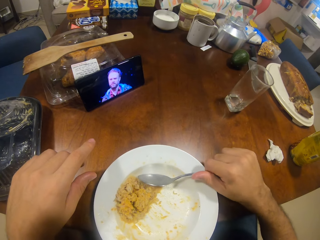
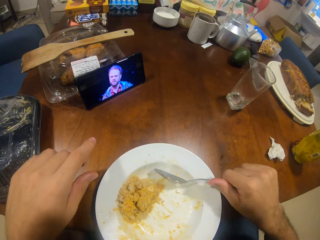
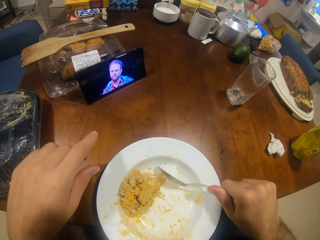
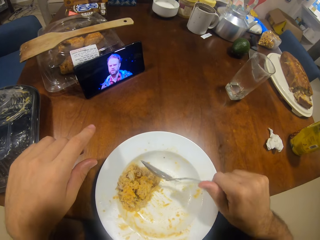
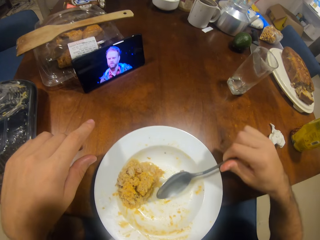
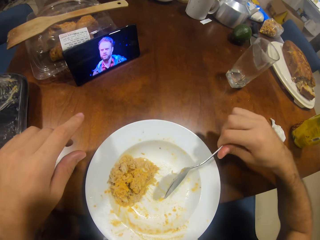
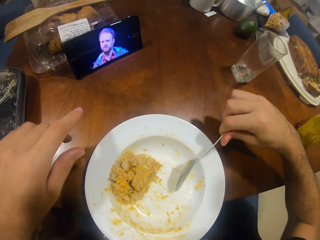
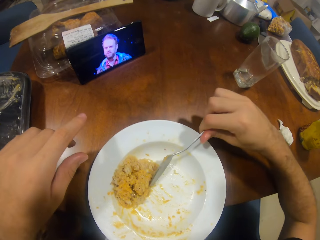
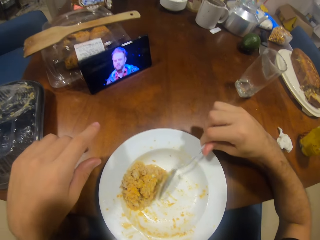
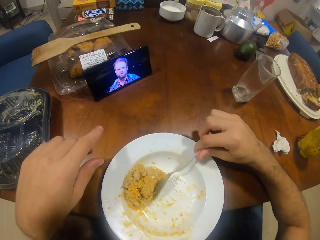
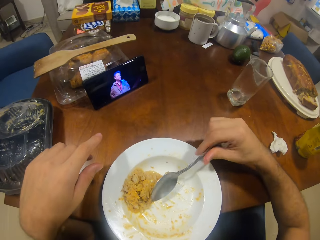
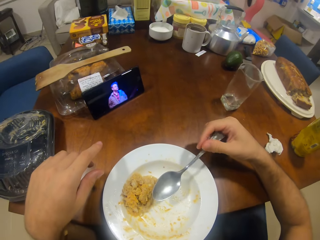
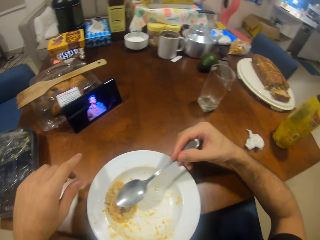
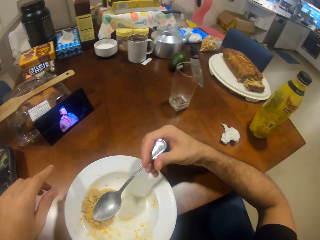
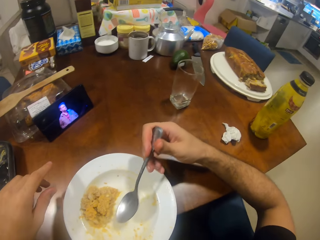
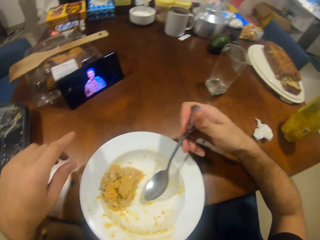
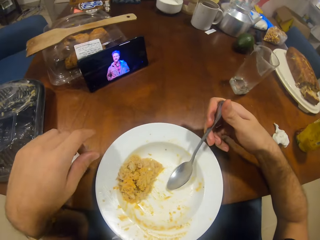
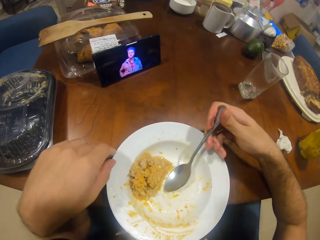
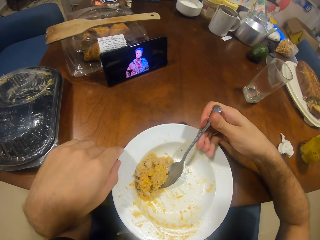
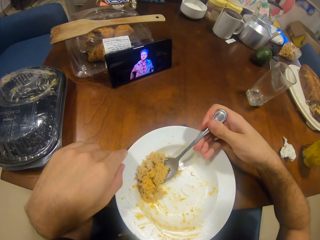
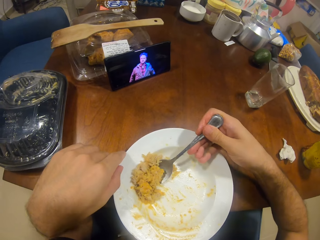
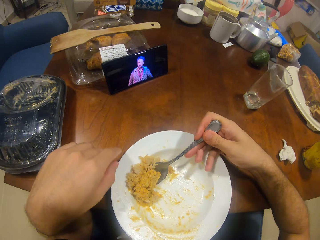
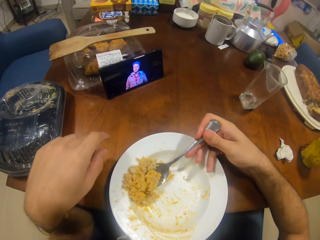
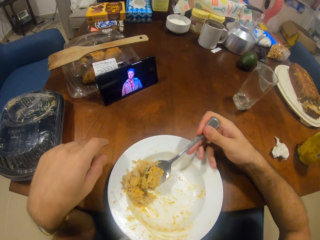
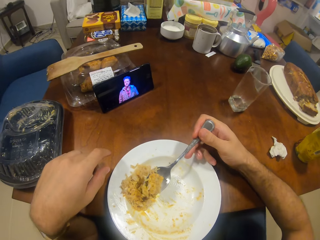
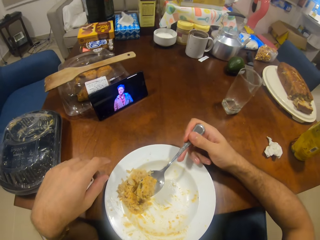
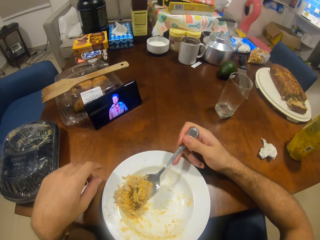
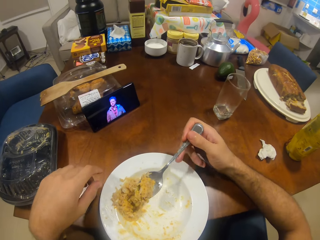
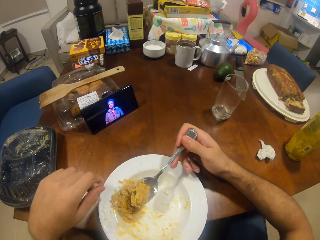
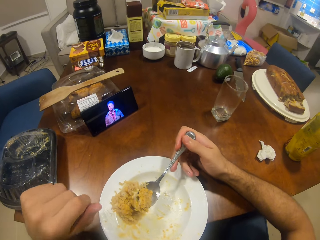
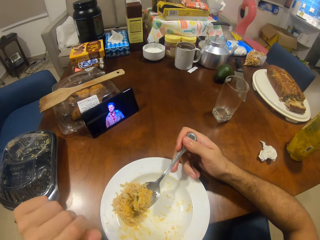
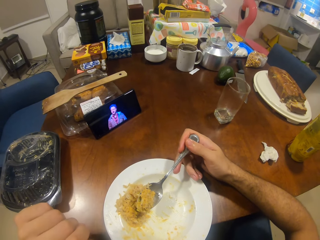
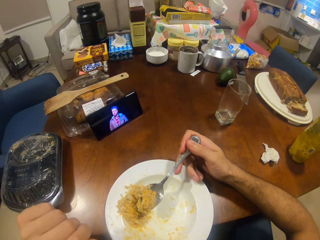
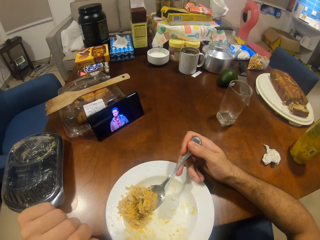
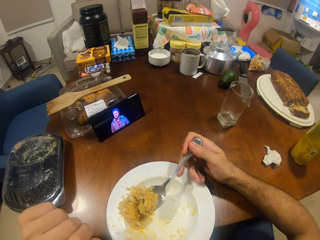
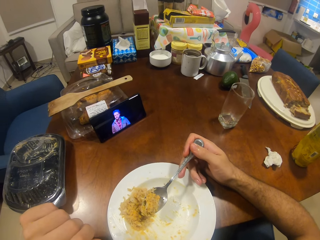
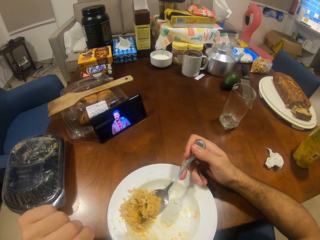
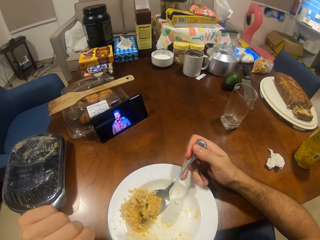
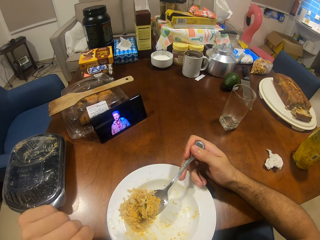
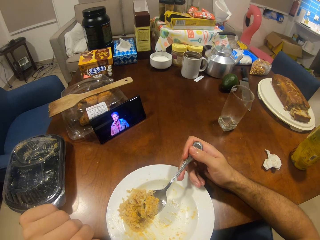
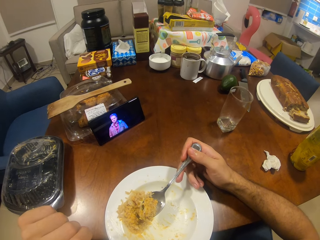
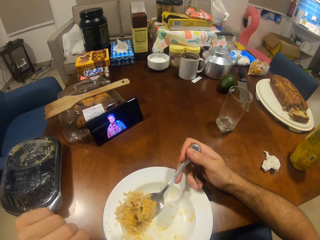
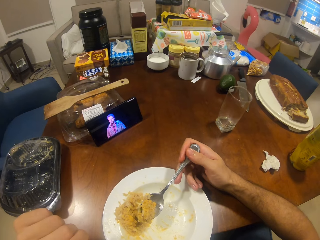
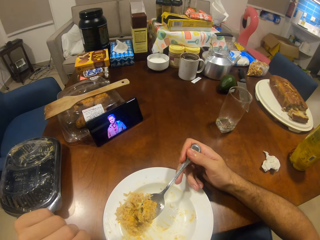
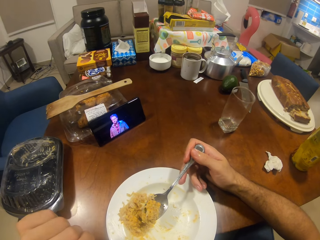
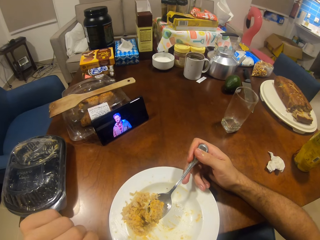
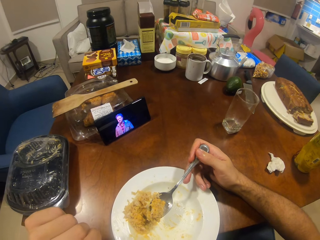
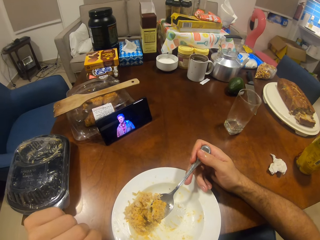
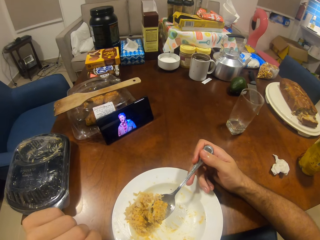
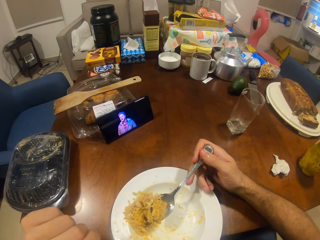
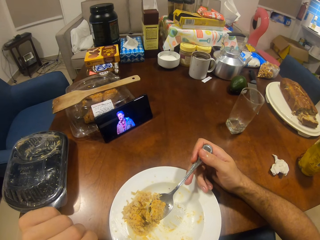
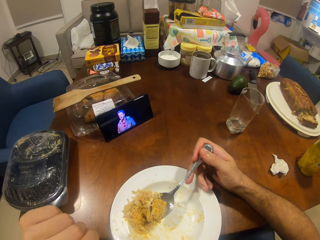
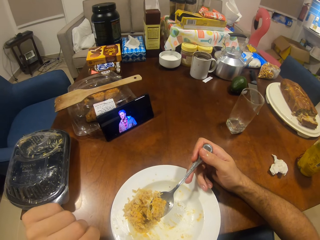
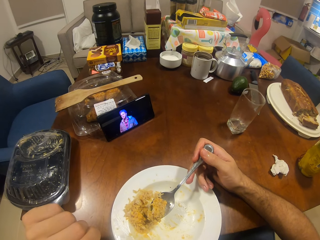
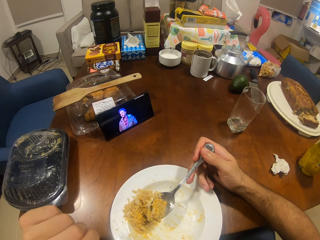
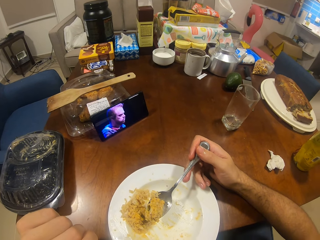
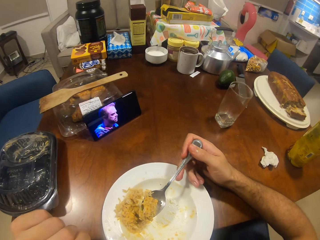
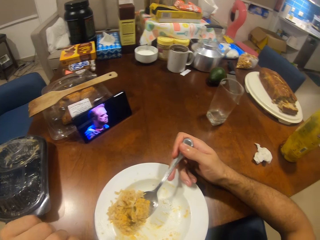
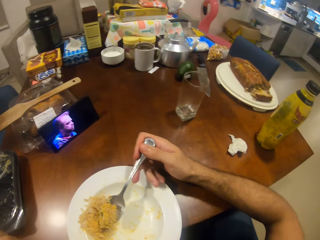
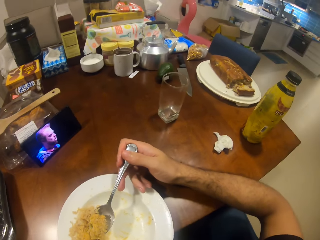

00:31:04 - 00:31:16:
The camera wearer scoops the food.

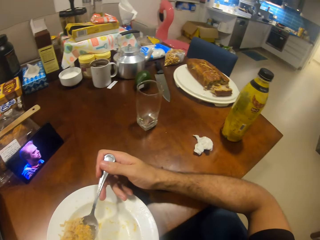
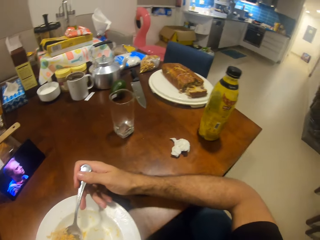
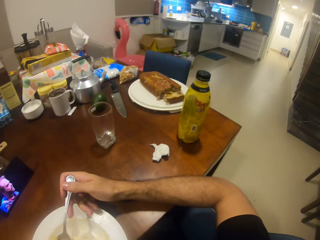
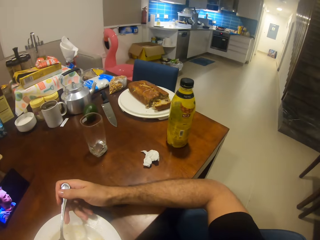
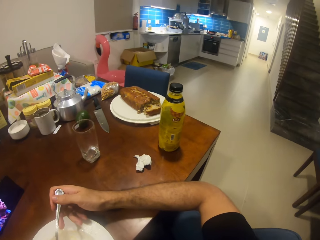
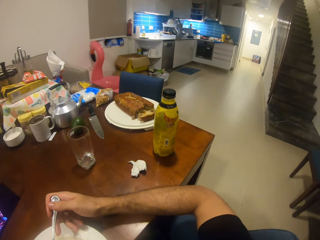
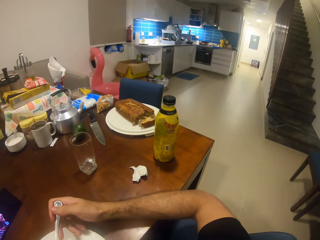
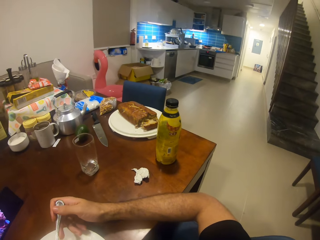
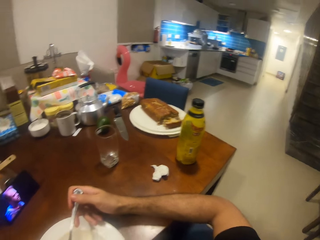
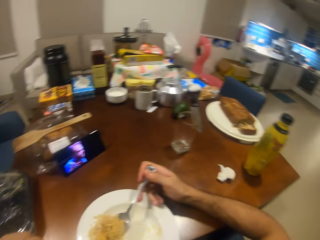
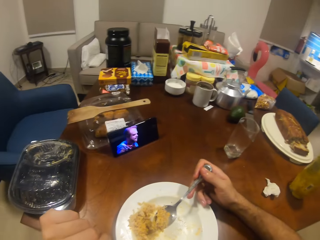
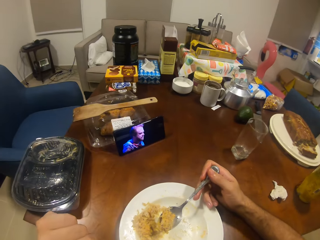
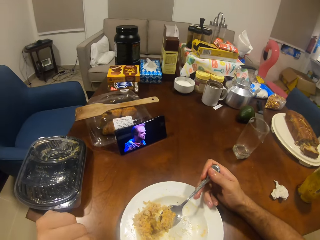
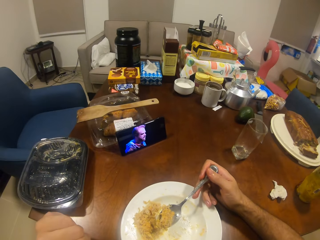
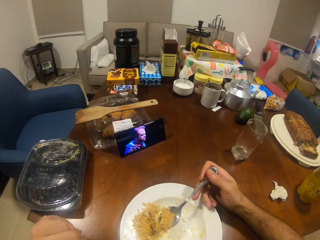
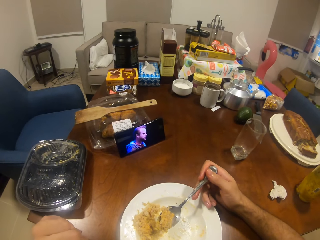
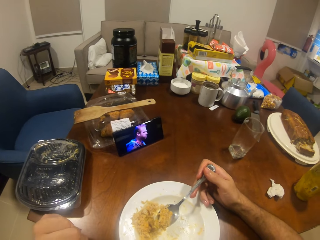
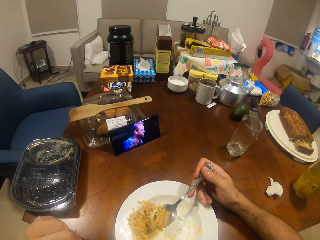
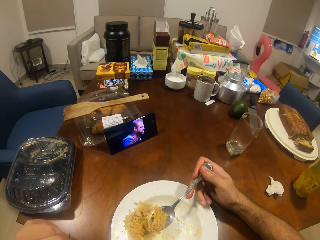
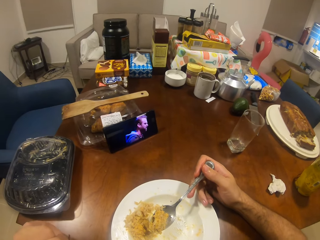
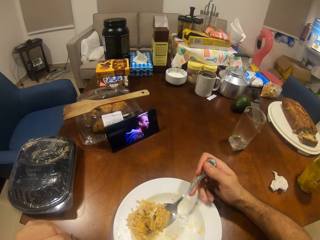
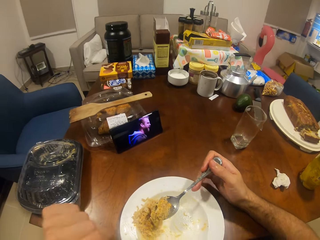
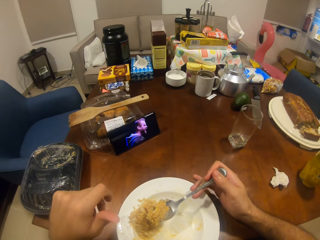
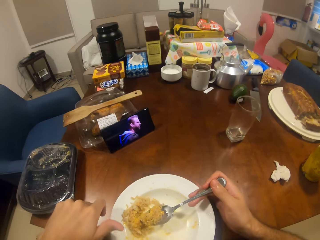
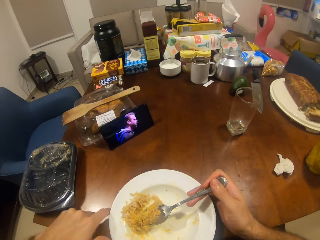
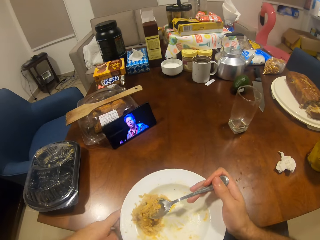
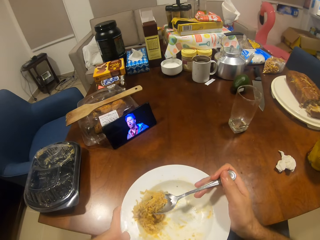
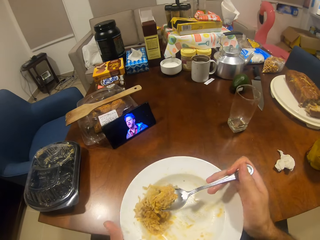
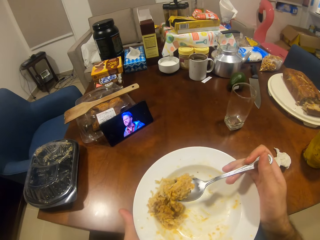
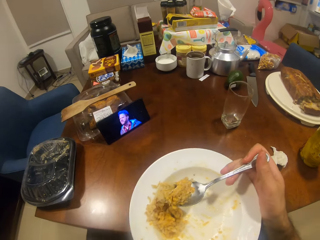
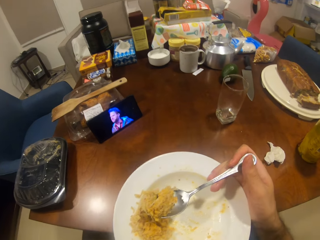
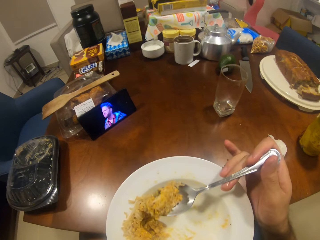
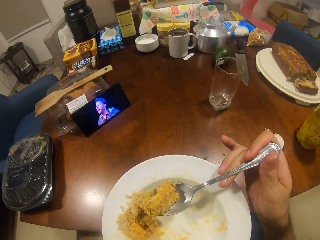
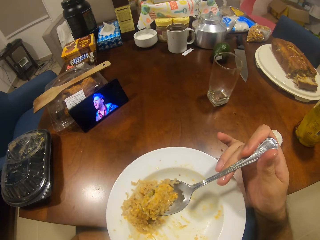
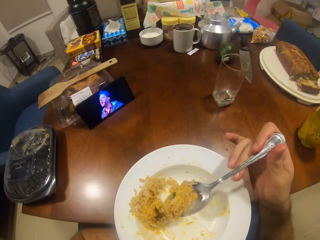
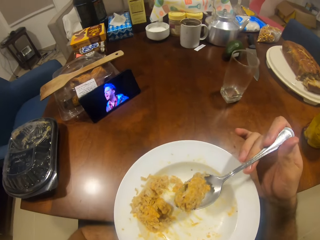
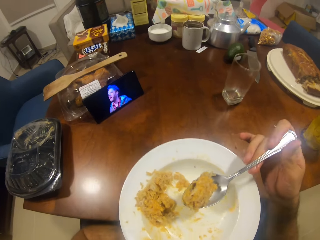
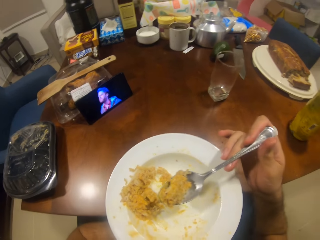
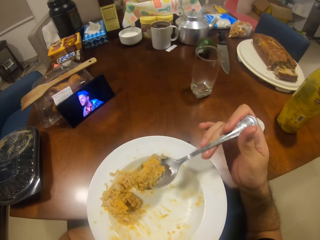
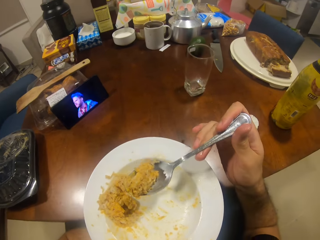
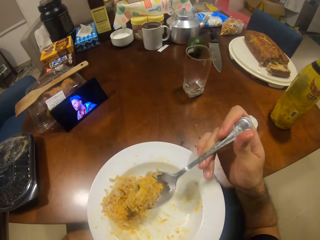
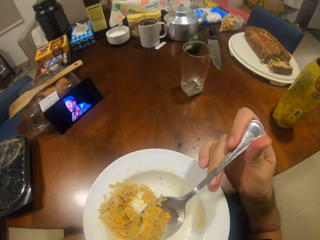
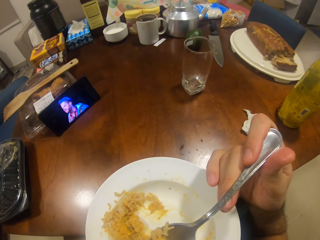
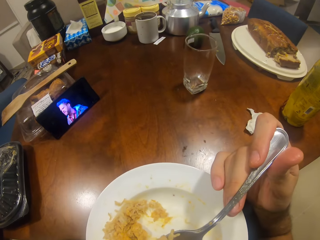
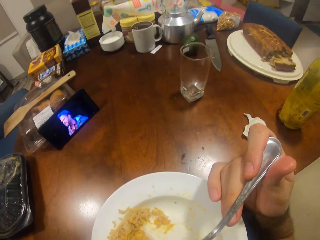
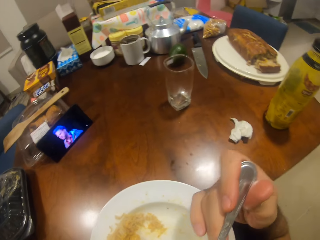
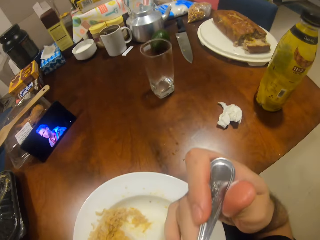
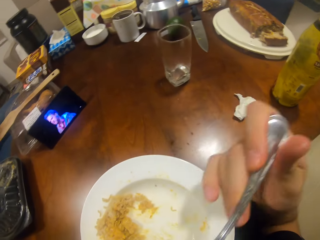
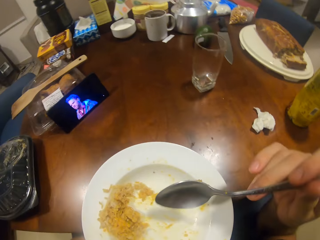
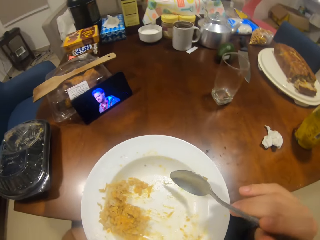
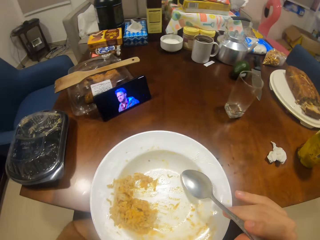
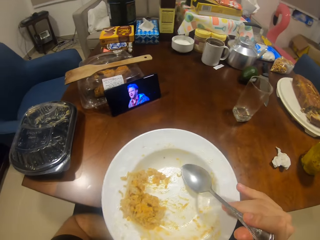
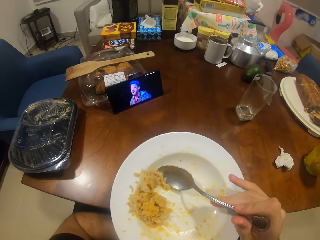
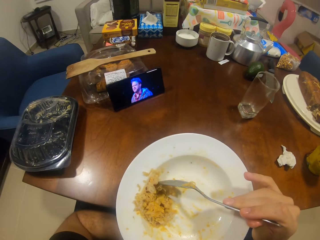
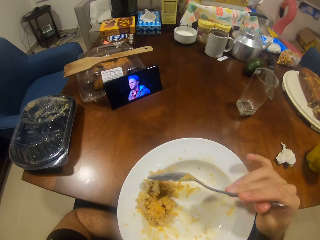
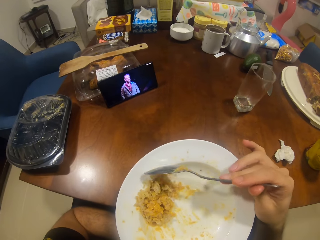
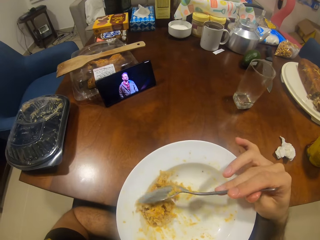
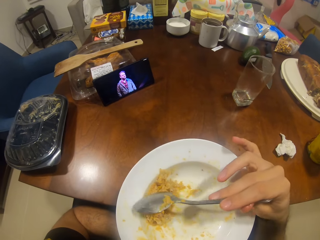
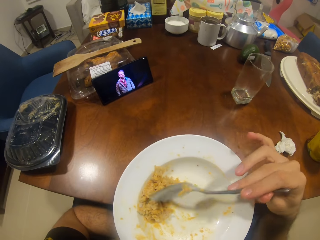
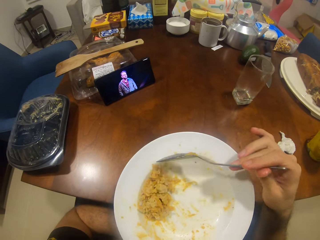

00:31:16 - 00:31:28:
The camera wearer lifts the plate. They eat the food. They put the food together.
